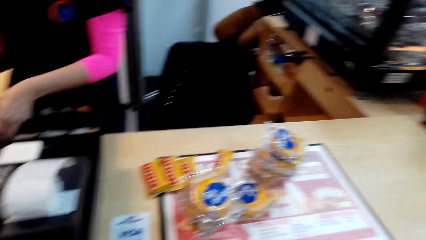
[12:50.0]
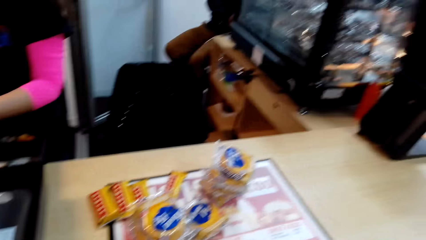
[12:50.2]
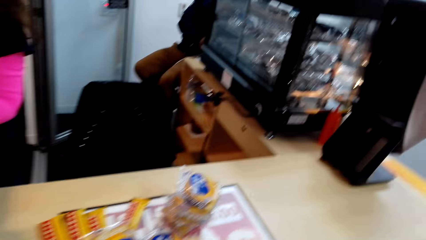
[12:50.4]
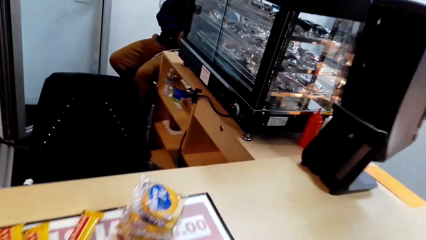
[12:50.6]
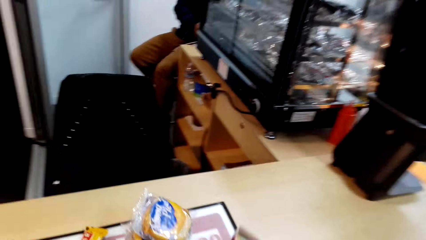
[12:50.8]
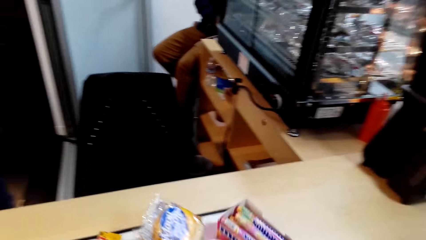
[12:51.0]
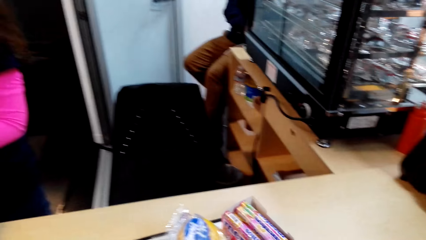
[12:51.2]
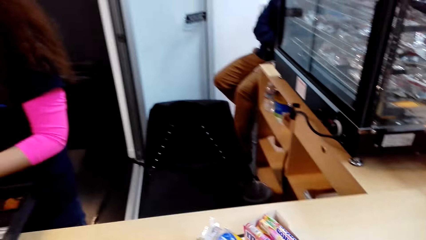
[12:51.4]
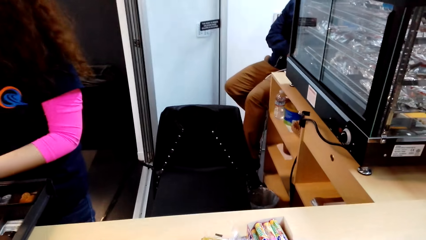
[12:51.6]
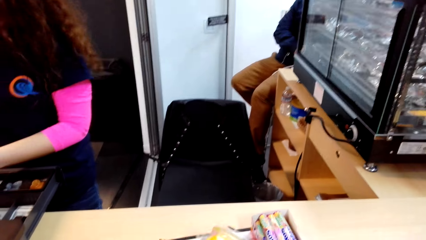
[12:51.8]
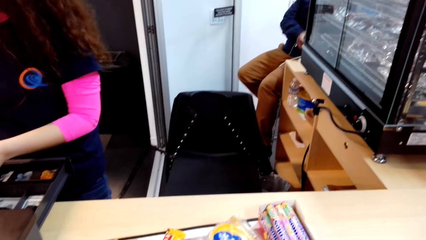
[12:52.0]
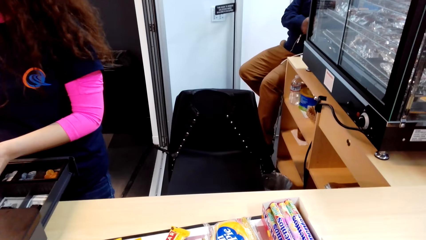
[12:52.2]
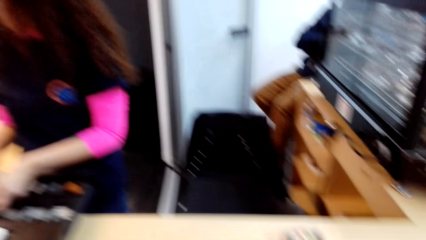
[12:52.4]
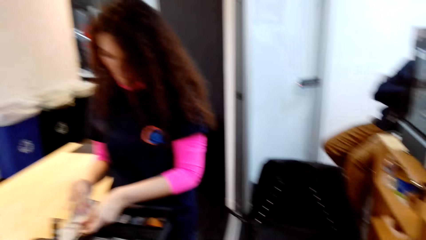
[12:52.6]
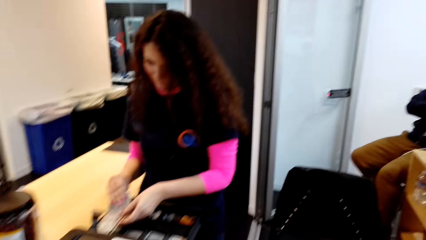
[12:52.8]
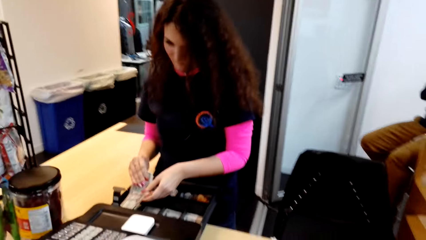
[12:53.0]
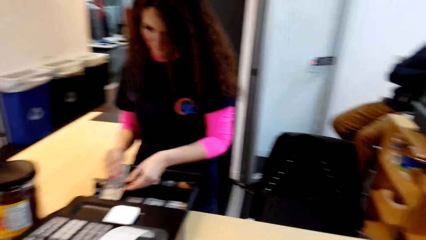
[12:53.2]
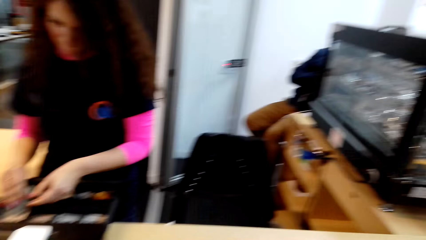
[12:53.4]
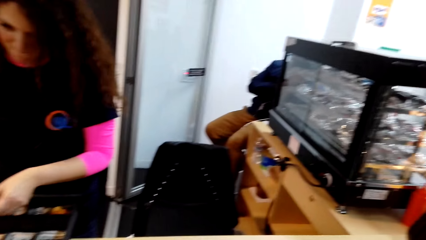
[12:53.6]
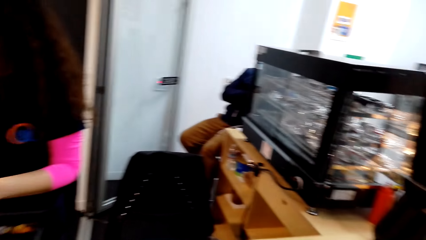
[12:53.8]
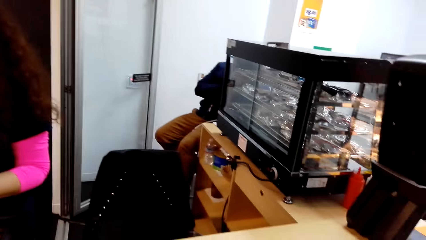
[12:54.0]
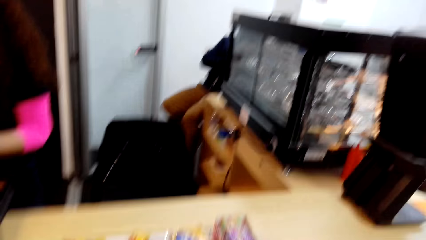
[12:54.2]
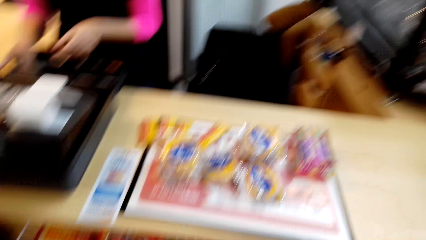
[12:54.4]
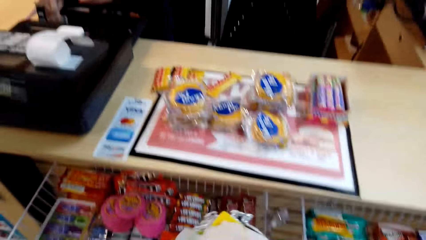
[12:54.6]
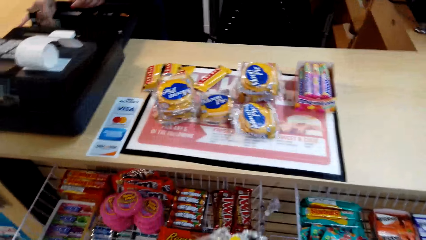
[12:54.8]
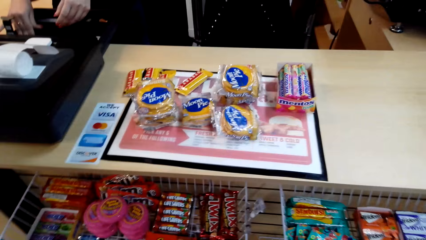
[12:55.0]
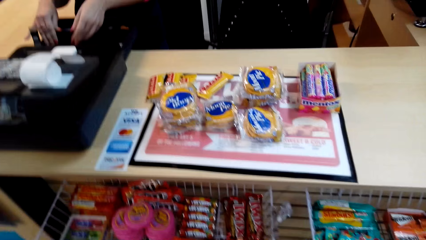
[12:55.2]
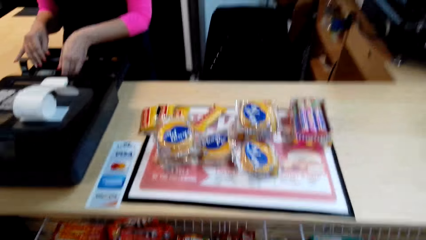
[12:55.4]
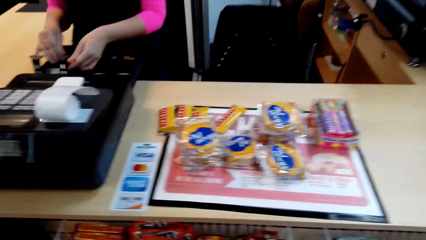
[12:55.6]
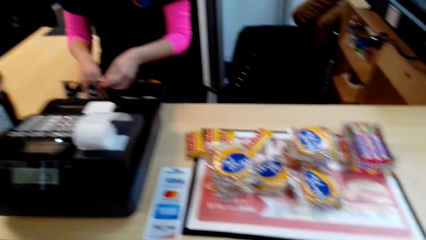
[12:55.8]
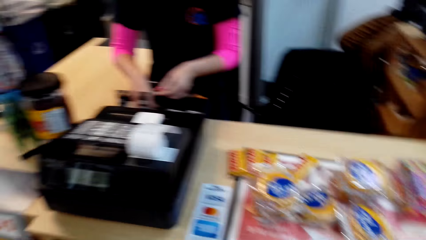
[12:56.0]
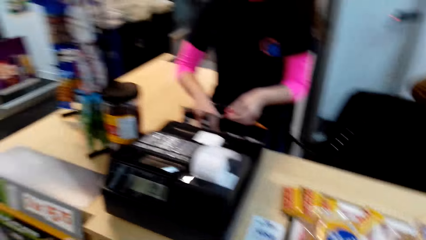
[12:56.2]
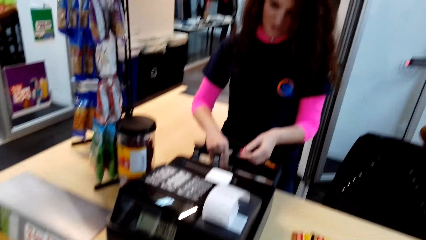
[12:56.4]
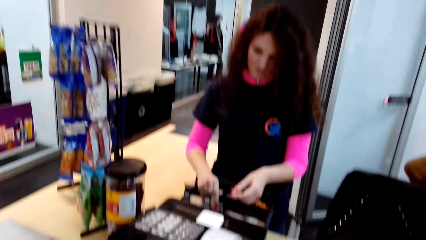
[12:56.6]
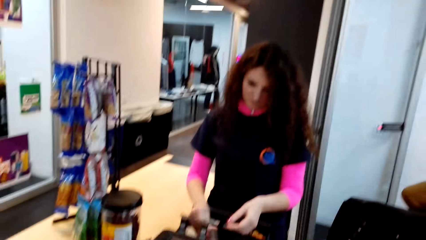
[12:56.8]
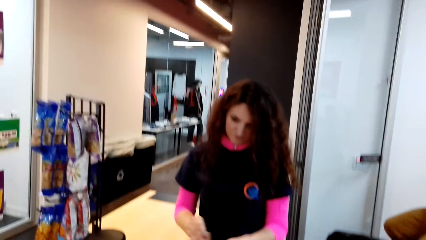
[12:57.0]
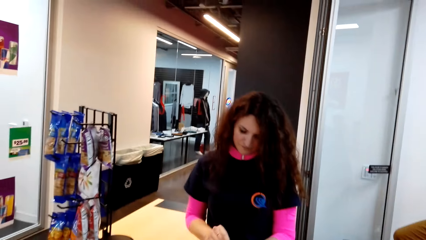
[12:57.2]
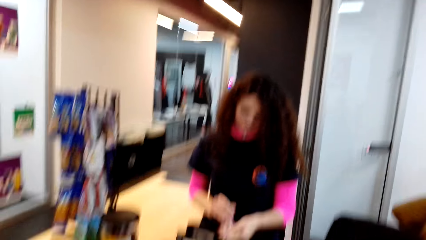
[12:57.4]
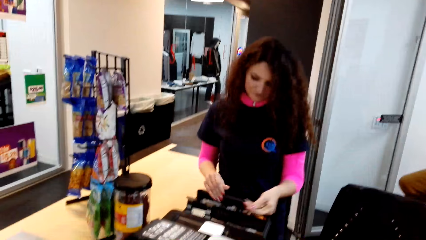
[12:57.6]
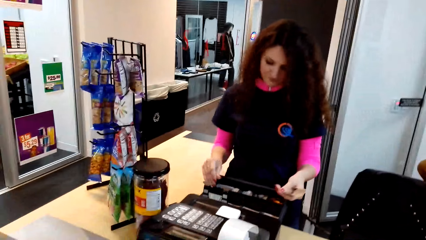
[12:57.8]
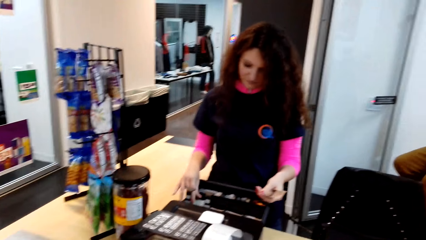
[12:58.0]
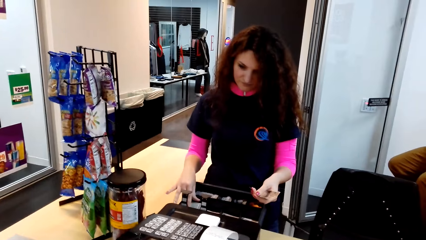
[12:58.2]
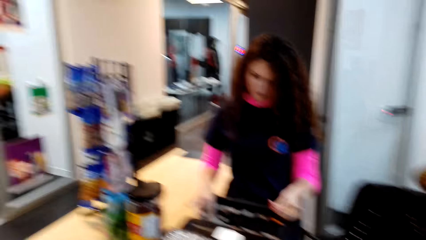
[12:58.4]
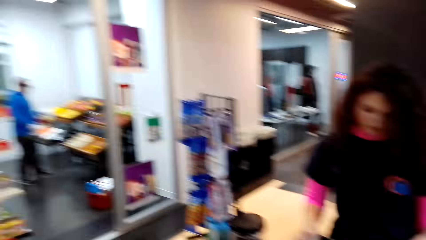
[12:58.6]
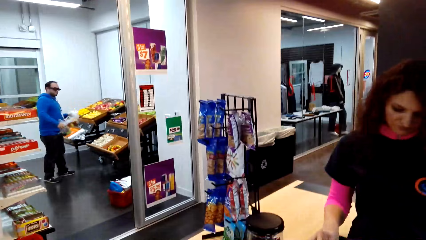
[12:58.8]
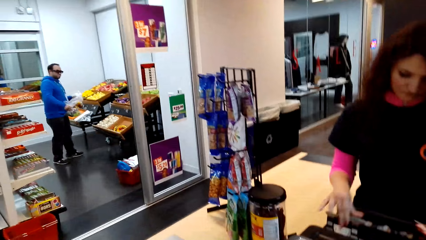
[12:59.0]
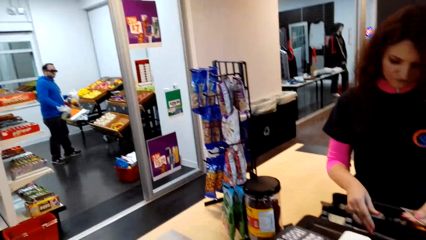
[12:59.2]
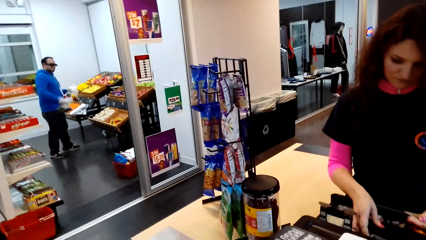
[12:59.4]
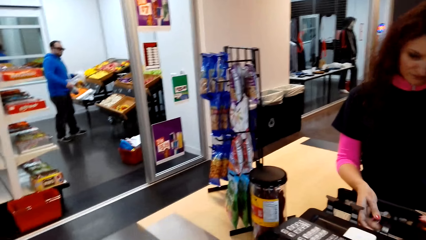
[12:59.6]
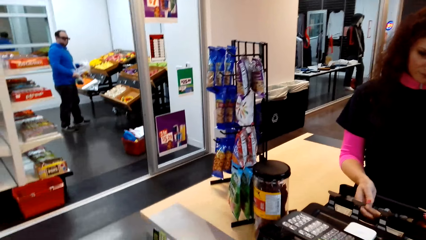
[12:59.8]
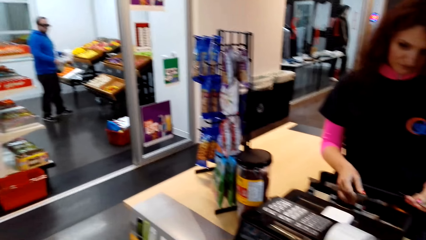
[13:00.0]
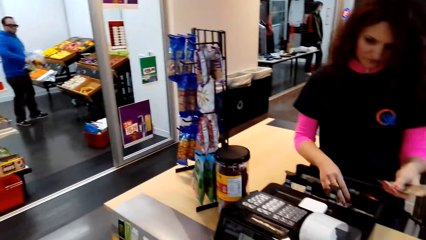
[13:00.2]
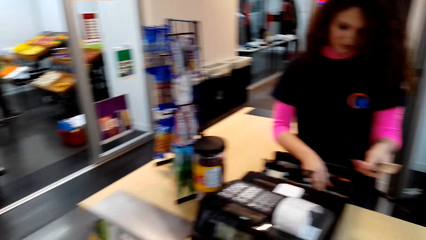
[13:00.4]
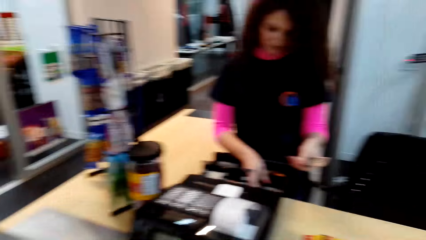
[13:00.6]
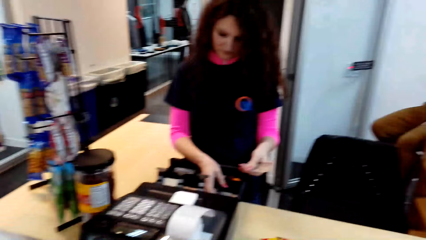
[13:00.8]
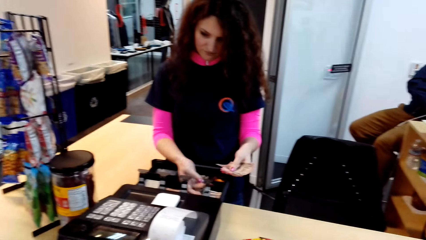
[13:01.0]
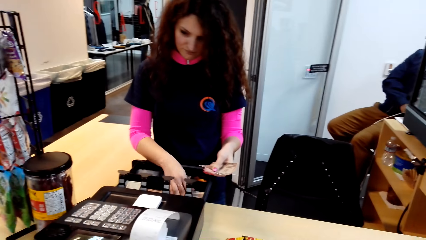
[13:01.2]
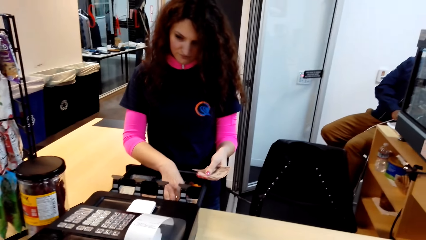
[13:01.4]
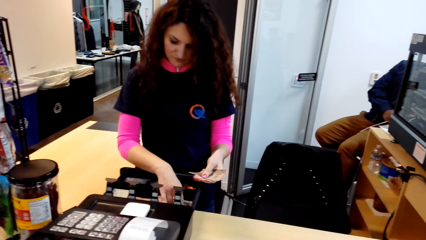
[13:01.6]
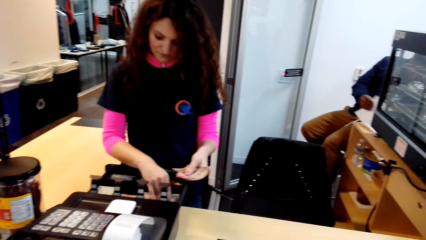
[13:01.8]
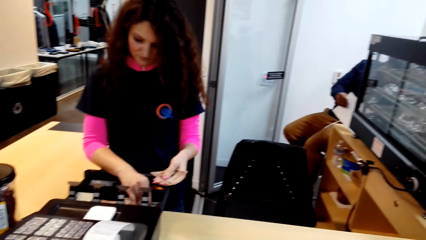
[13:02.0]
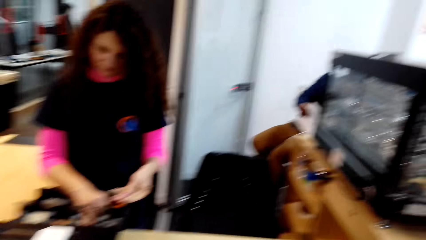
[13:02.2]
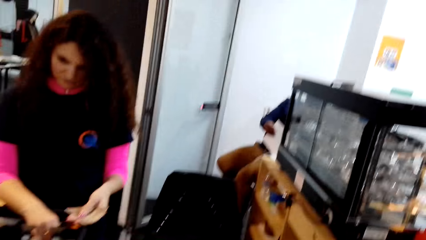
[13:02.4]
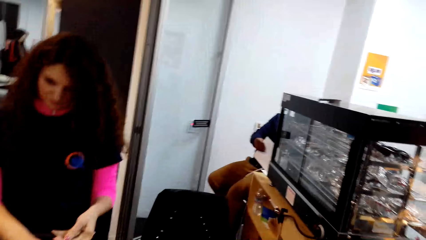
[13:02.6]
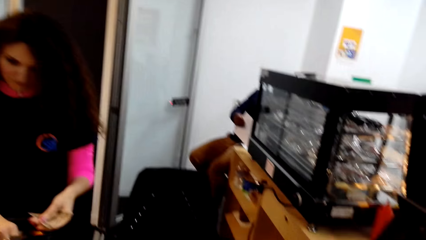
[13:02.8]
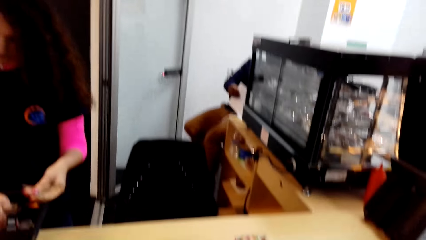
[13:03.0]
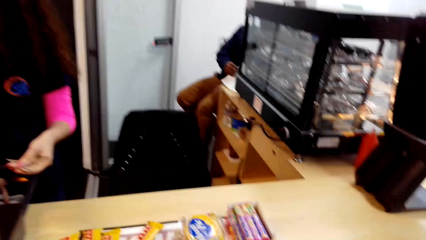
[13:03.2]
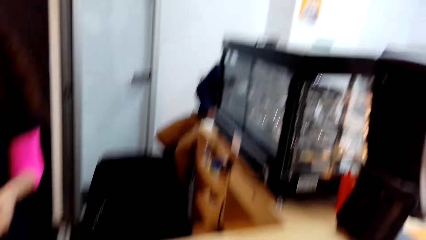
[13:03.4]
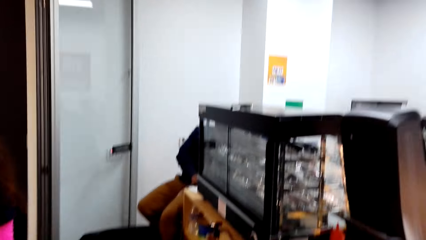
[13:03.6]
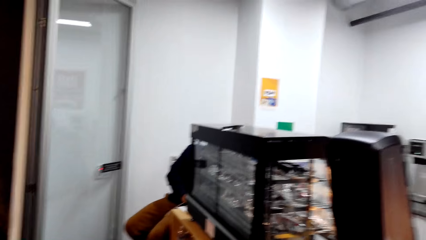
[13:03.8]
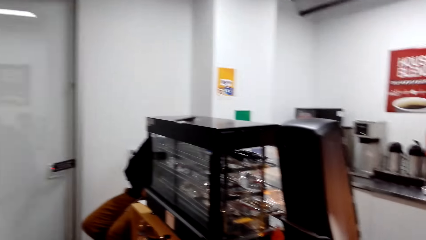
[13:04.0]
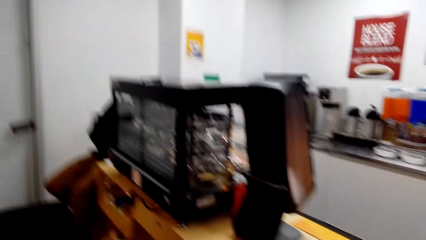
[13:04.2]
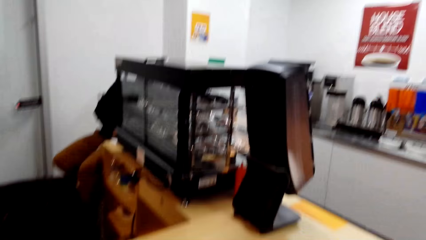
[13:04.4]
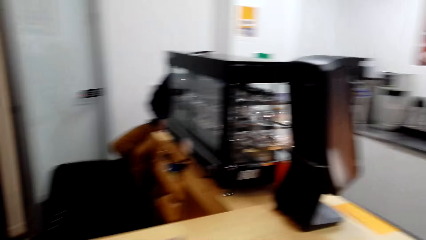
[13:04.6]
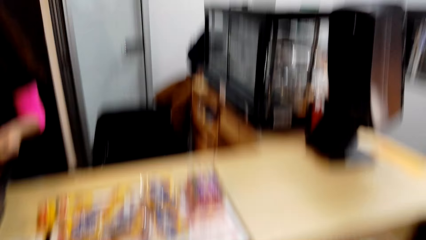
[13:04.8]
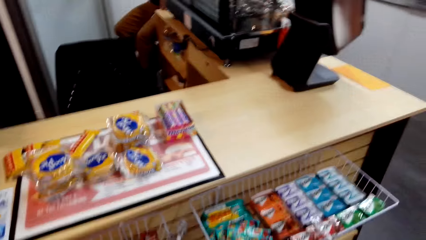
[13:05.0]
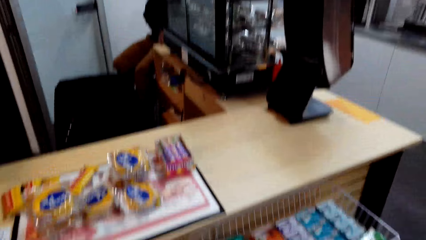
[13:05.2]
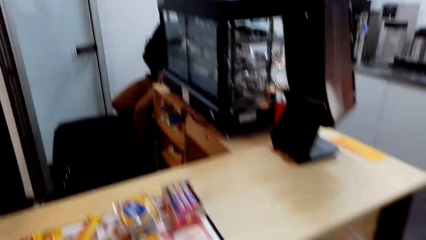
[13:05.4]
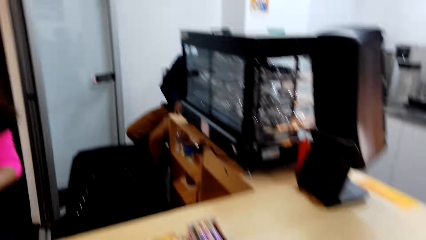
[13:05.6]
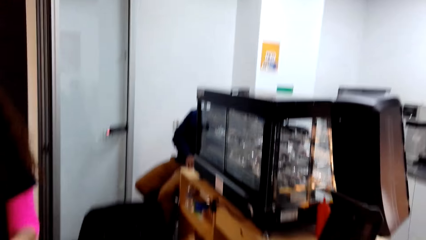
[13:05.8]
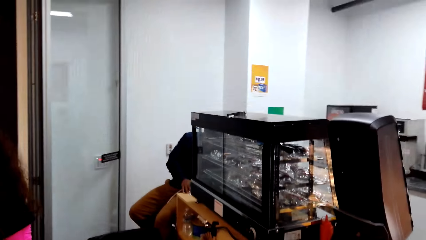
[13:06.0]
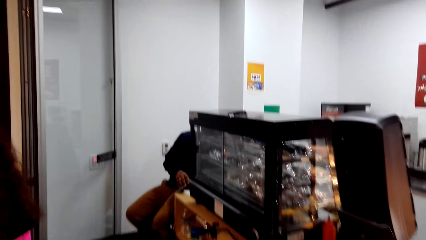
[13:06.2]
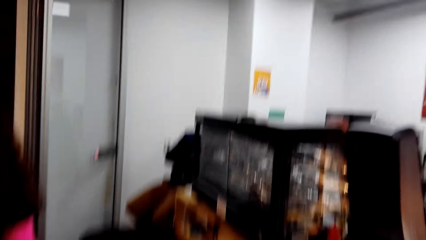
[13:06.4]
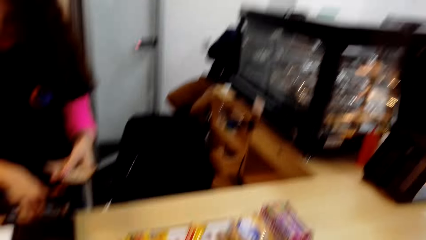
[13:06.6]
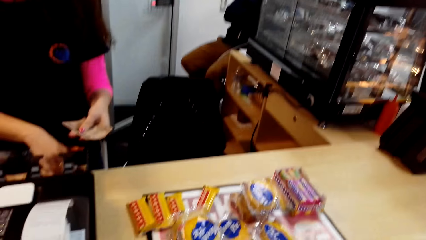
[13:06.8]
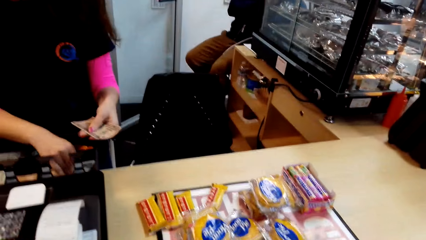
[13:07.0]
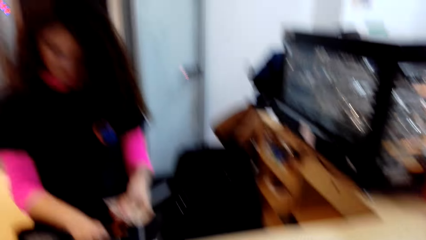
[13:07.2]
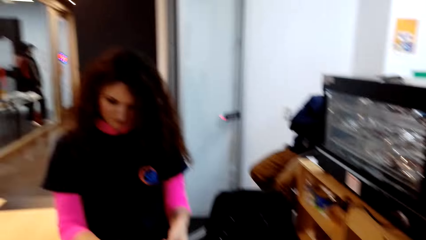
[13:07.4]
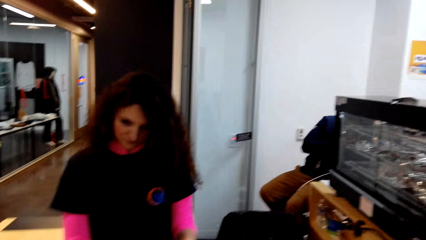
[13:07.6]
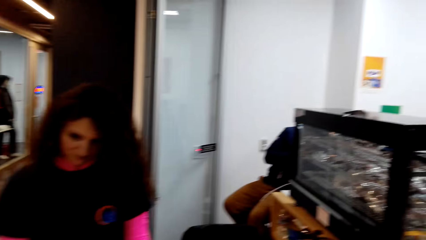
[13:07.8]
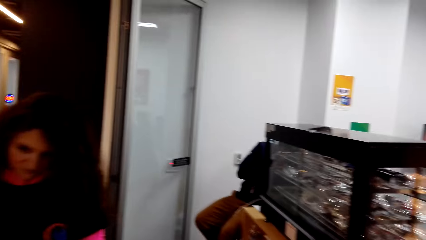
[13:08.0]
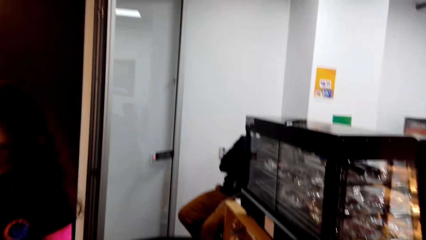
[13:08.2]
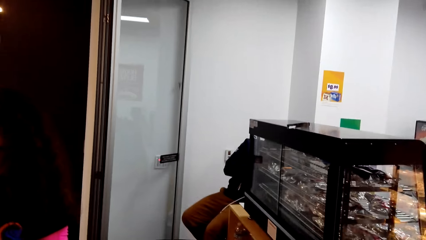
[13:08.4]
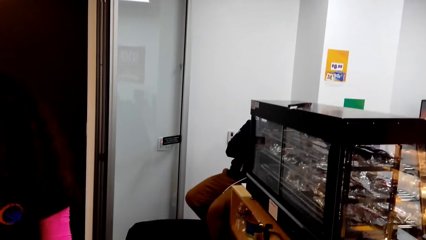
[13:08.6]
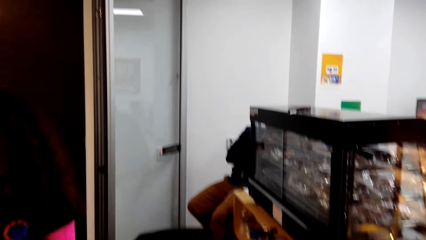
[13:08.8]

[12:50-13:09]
The camera wearer picks some items from the shelf. They put the items on the table. The lady holds money. The camera wearer picks some more items from the shelf. They look around.
